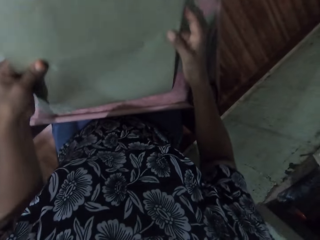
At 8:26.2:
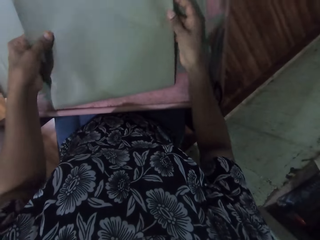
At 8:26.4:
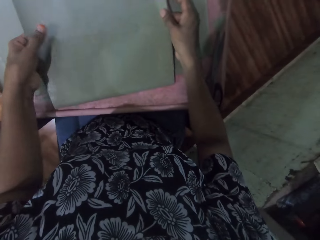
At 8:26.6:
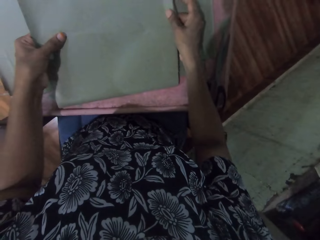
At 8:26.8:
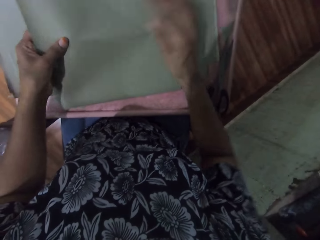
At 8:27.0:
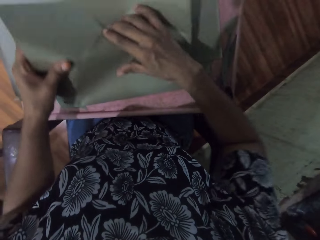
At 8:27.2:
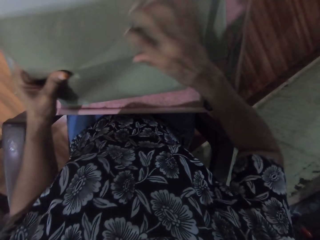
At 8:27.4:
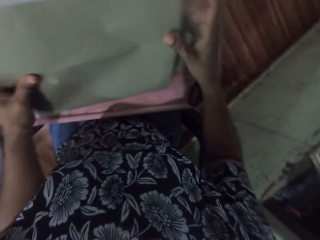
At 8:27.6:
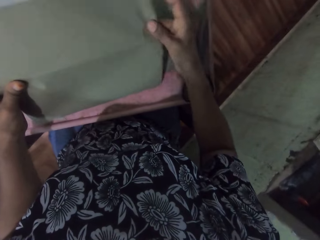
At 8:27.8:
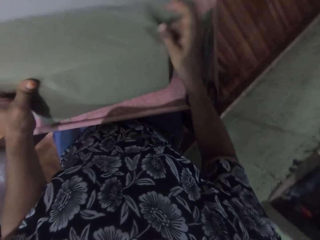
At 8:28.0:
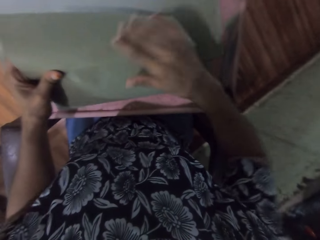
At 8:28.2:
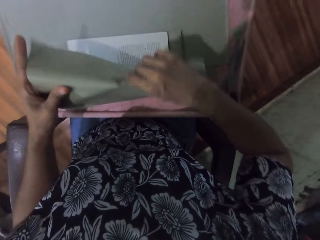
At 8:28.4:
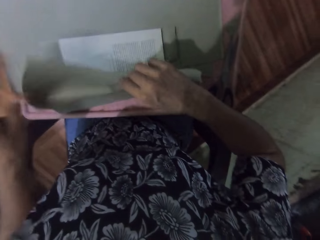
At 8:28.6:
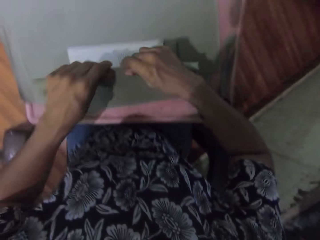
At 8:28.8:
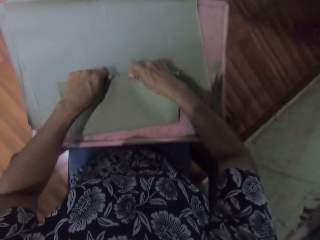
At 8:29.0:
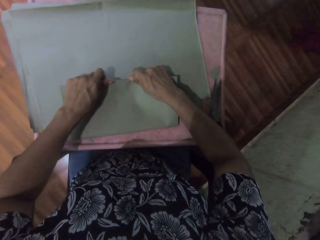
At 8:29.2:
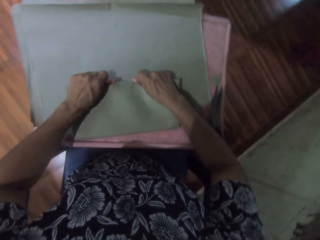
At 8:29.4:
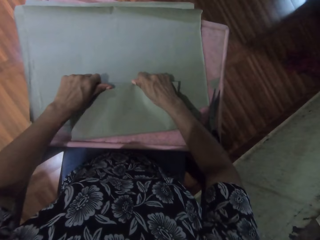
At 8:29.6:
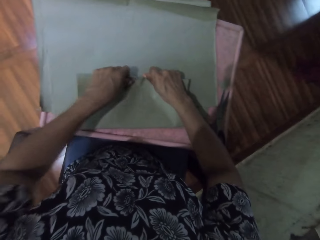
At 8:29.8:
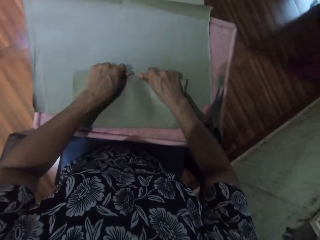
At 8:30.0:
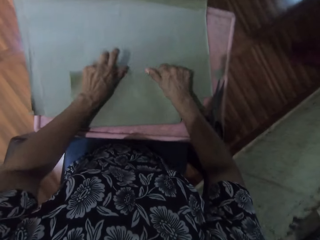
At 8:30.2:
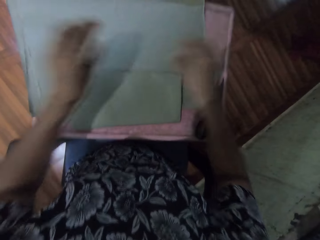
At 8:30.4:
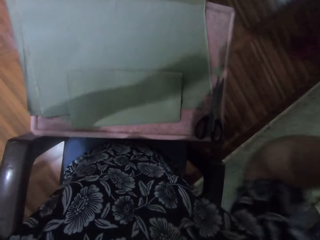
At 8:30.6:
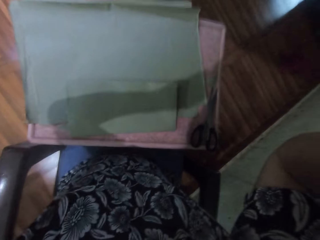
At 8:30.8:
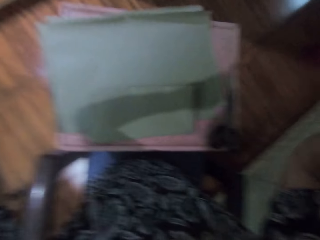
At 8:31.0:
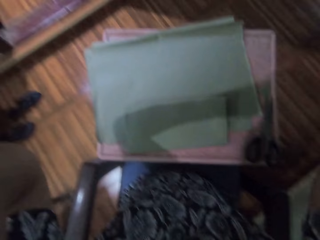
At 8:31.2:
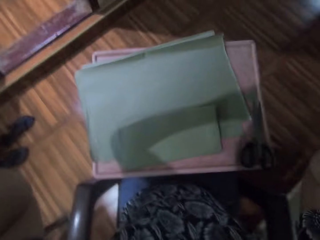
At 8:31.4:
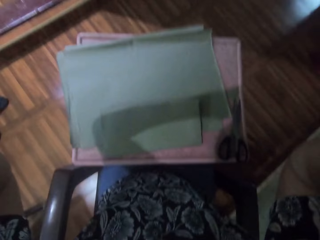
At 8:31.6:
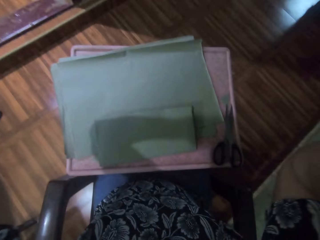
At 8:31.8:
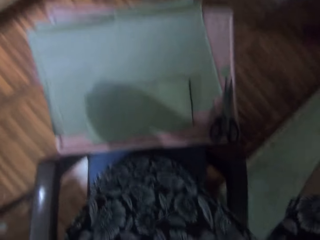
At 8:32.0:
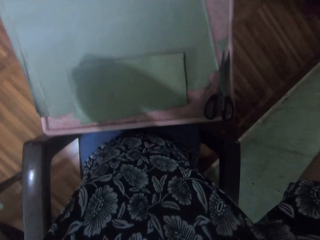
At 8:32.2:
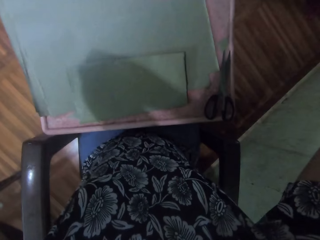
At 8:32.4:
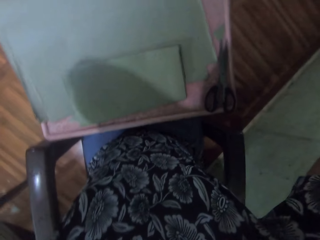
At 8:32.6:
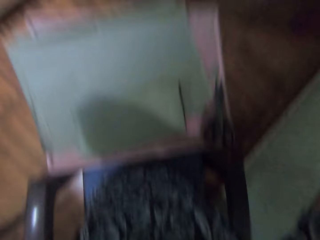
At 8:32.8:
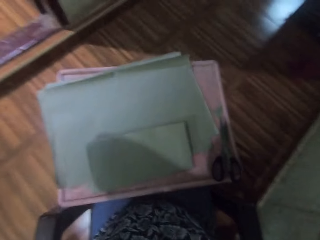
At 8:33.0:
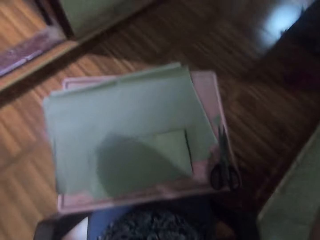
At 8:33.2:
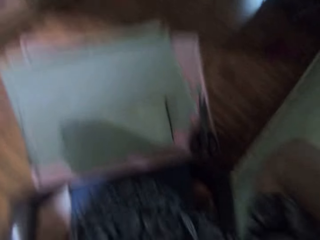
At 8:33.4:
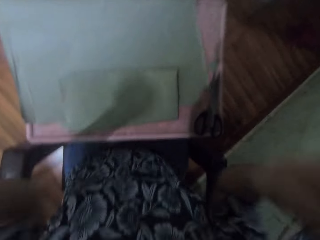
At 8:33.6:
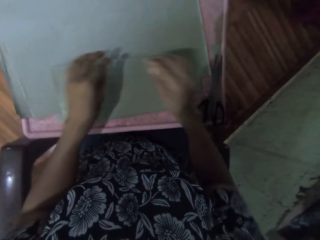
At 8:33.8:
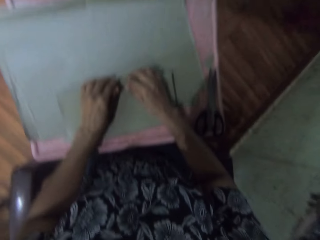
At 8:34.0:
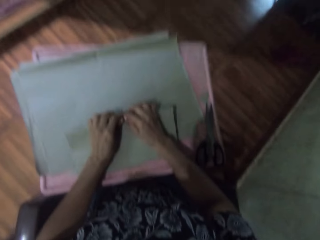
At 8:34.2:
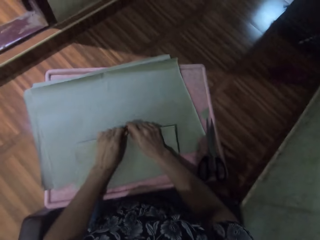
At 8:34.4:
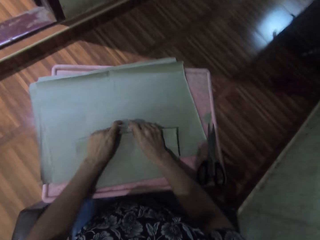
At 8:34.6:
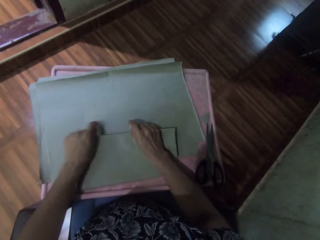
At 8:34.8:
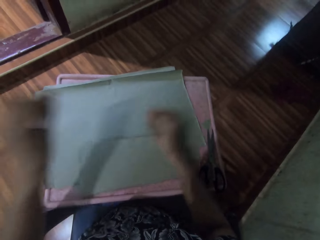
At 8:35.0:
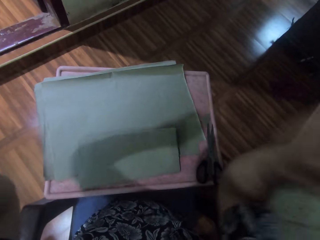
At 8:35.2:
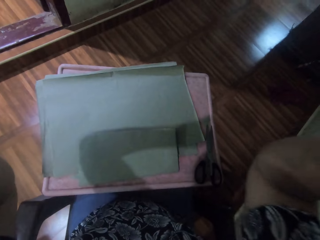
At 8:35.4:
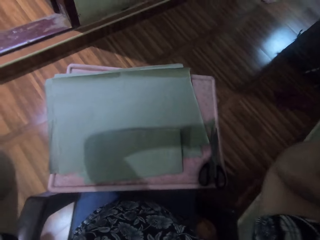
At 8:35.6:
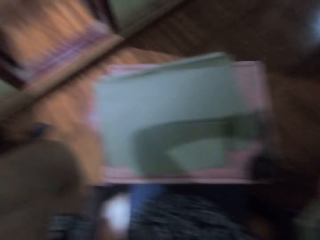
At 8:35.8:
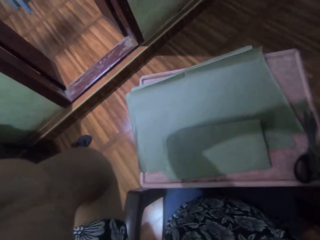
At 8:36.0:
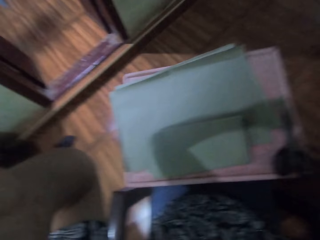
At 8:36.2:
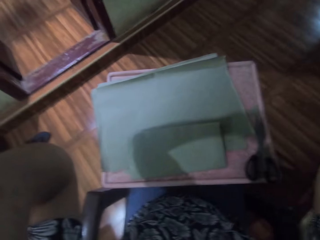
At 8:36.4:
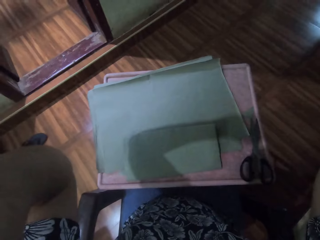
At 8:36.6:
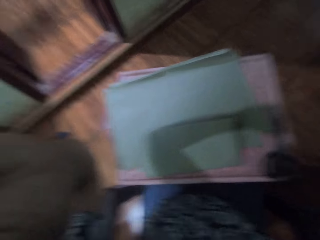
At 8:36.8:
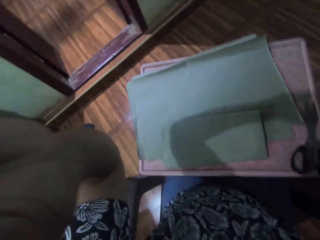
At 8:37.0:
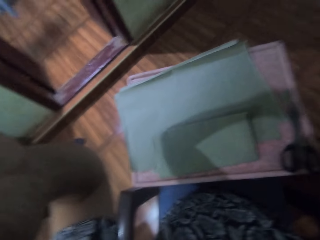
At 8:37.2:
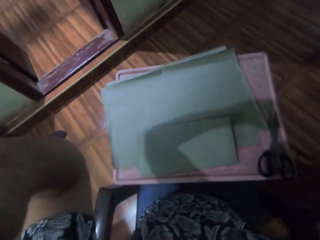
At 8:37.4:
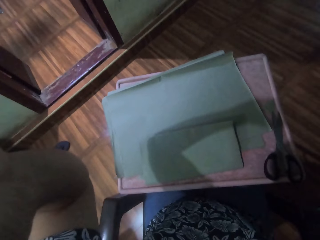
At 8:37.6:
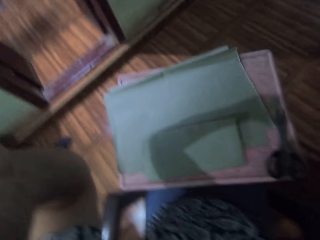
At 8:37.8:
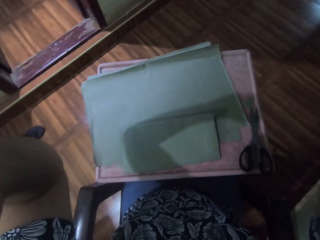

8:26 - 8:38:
The camera wearer covers the book. They touch their camera with both hands. They smoothen the cardboard paper with both hands. They cover the book. They adjust their camera with both hands.

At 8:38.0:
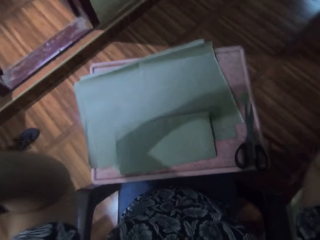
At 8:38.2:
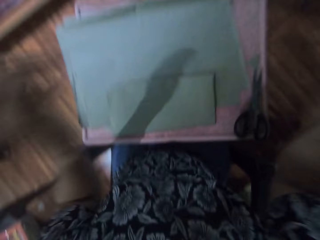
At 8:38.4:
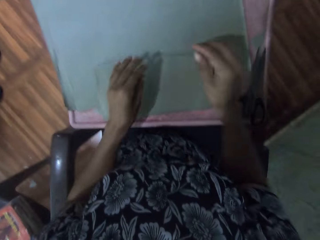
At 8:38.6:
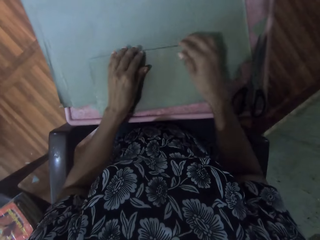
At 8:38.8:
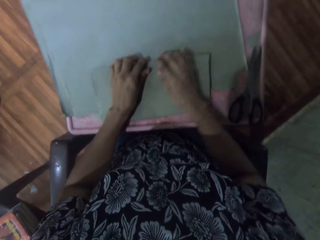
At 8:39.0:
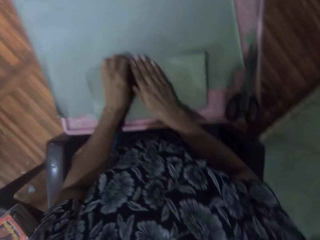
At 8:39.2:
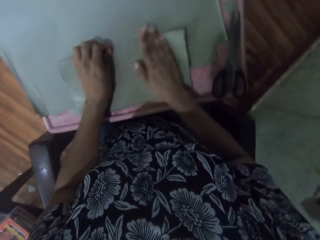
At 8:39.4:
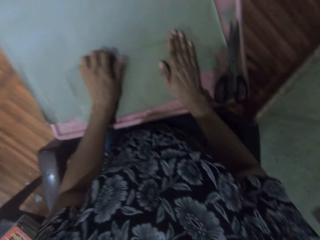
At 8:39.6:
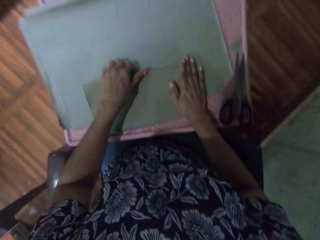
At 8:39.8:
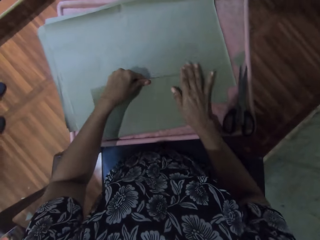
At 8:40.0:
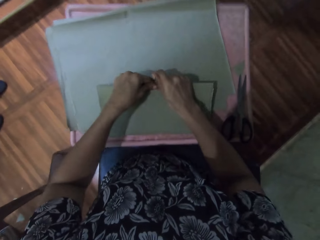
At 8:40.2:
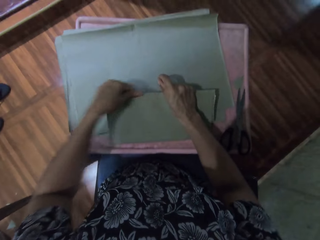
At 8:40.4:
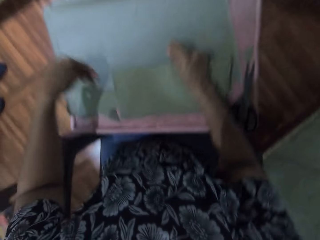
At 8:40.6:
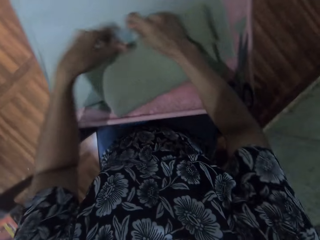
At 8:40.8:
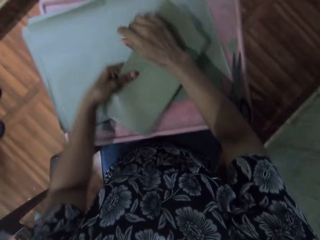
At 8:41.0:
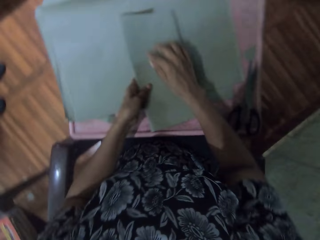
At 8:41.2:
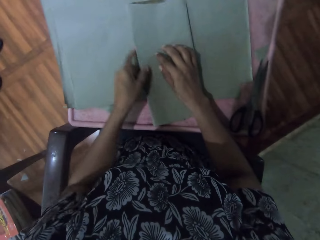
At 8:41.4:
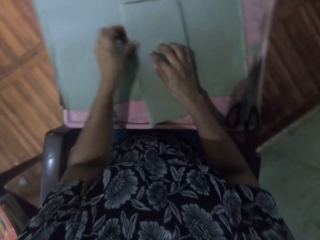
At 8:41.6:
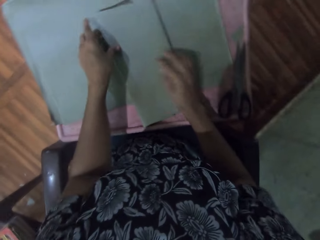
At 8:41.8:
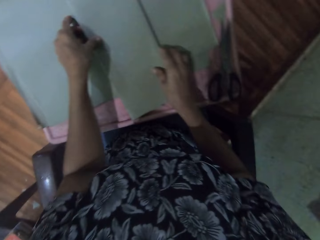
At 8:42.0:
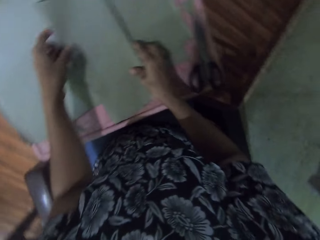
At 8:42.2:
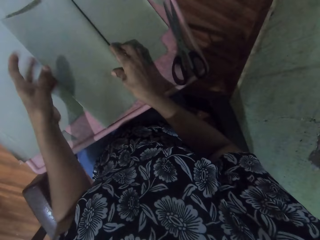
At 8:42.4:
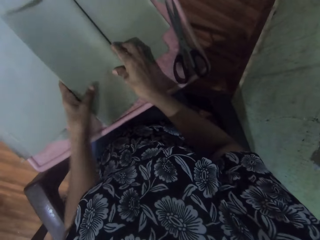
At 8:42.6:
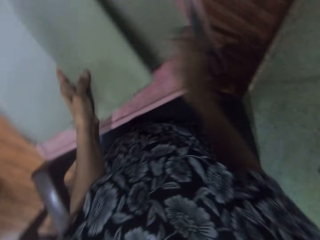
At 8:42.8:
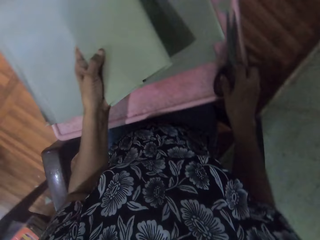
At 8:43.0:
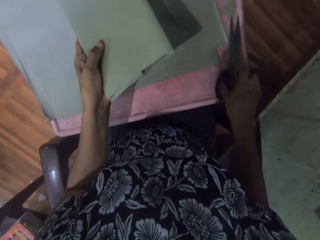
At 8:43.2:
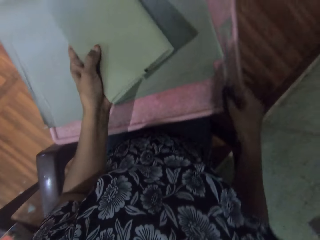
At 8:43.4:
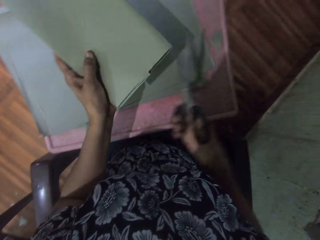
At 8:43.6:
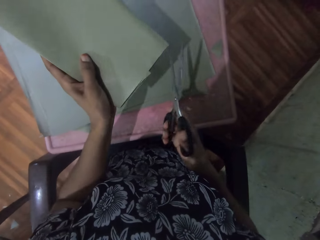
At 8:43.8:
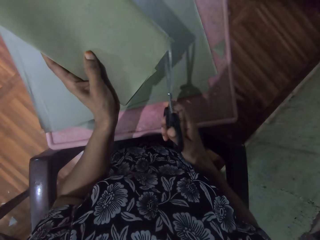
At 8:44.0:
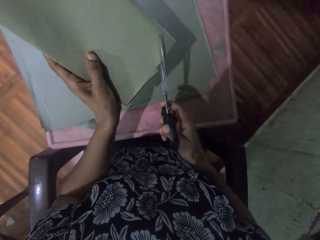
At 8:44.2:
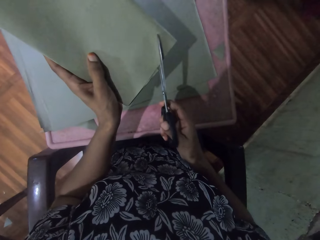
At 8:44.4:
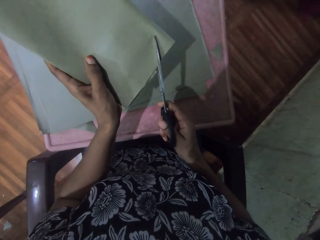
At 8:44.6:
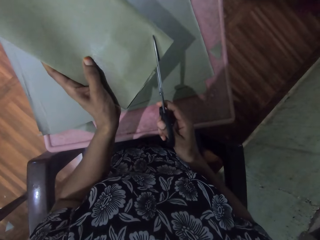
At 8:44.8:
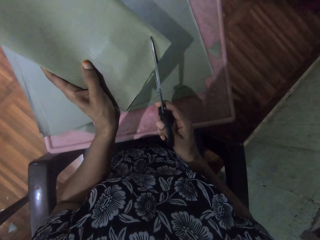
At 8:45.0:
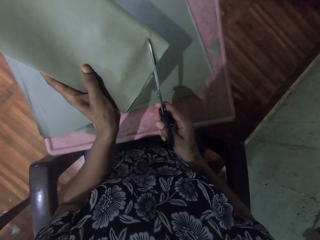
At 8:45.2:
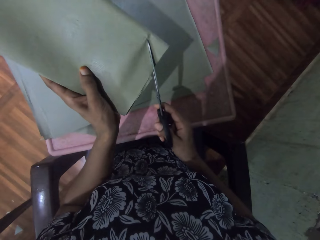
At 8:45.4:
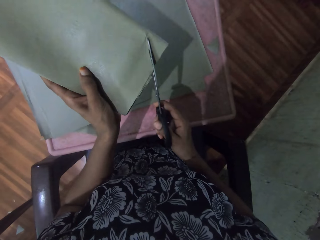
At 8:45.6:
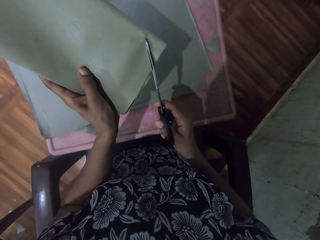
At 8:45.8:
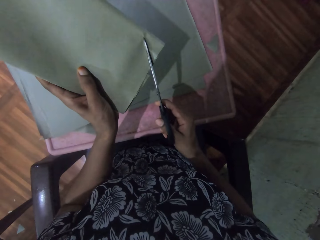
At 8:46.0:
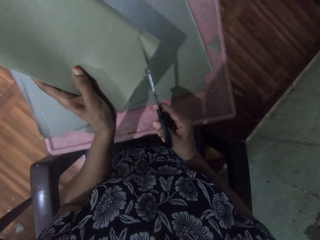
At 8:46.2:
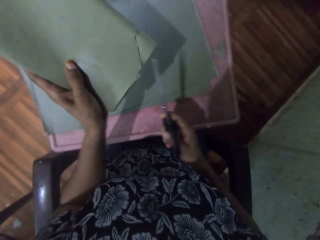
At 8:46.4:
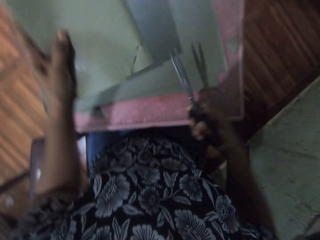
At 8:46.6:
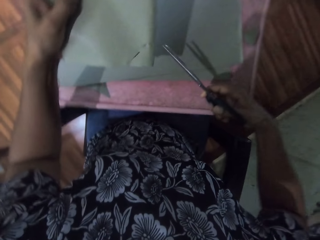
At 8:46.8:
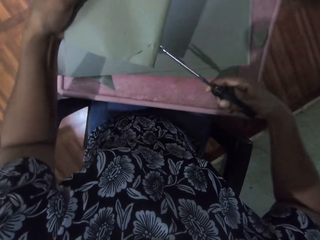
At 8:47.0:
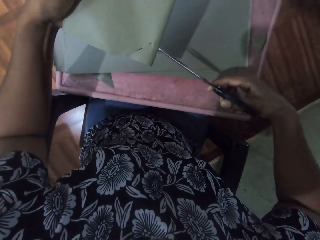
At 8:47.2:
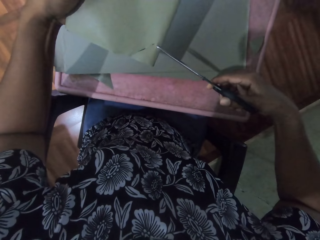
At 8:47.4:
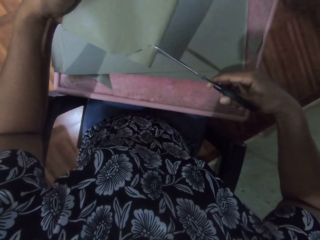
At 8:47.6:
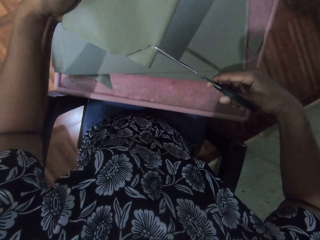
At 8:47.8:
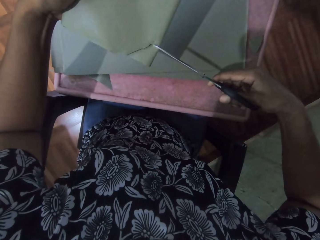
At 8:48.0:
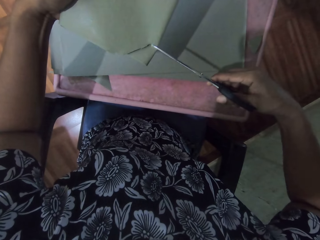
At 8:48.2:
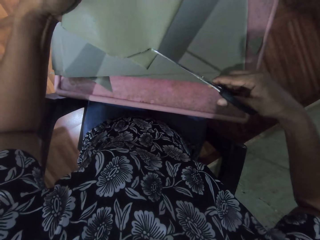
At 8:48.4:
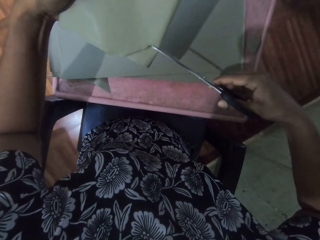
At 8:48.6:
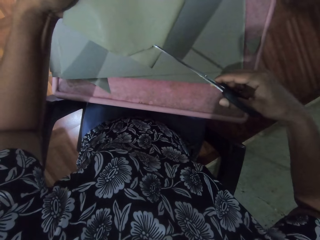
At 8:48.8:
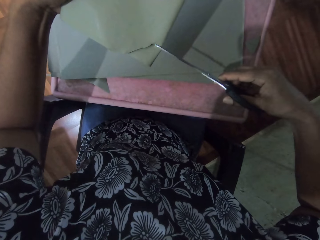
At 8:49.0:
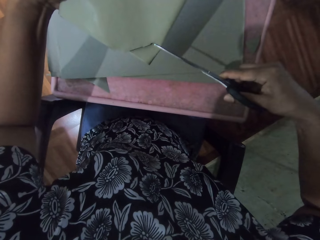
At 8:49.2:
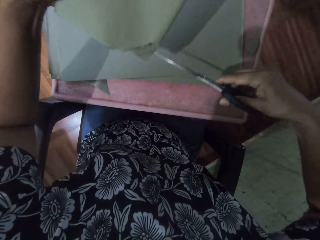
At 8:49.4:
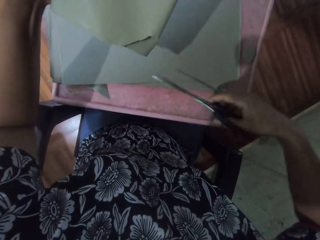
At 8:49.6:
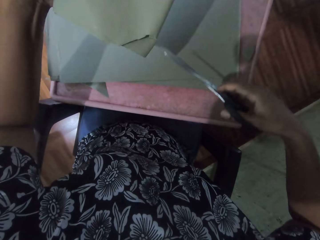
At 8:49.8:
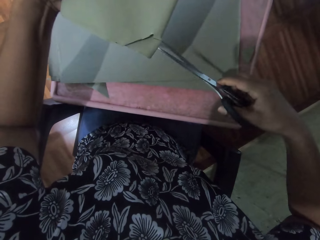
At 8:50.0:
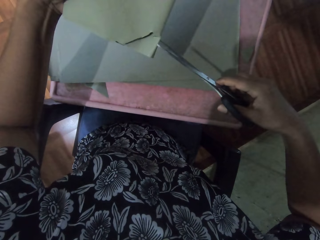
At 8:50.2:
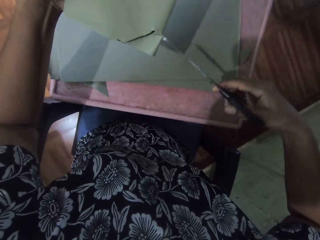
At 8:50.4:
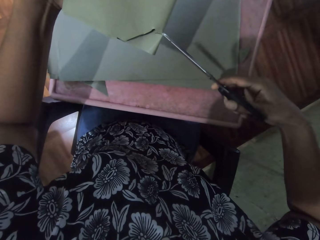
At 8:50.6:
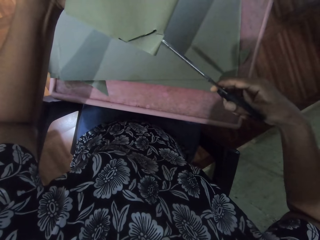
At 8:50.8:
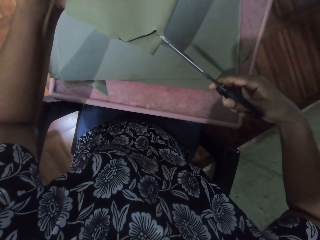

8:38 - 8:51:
The camera wearer covers the book. He smoothens the cardboard paper with both hands. He moves the book. He lifts the book from the table with his left hand. He picks the scissors from the table with his right hand. He trims the cardboard paper with the scissors in his right hand.
